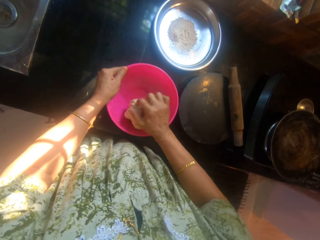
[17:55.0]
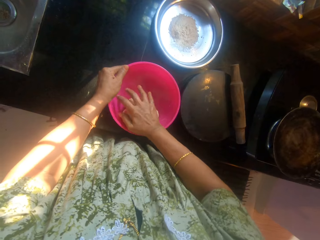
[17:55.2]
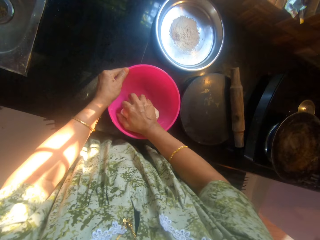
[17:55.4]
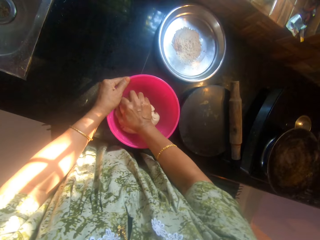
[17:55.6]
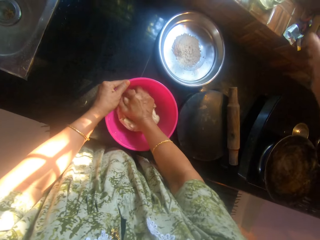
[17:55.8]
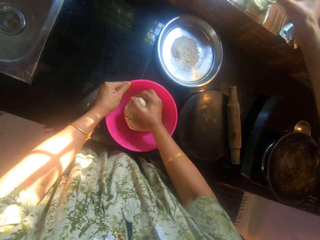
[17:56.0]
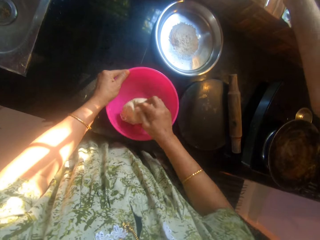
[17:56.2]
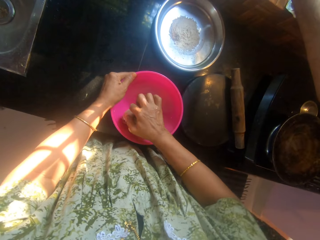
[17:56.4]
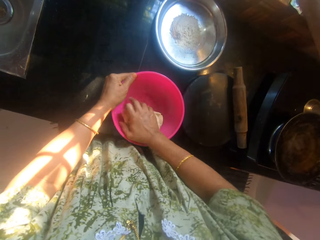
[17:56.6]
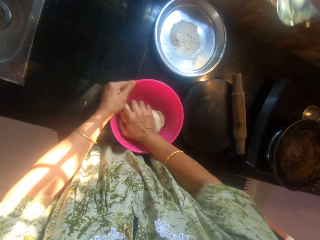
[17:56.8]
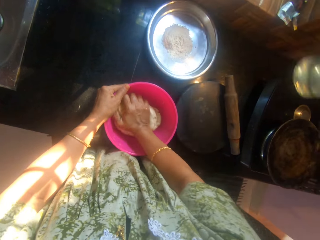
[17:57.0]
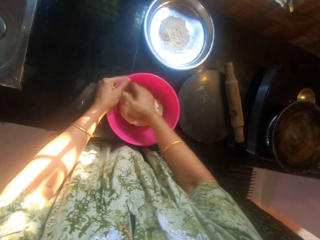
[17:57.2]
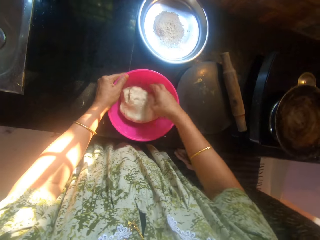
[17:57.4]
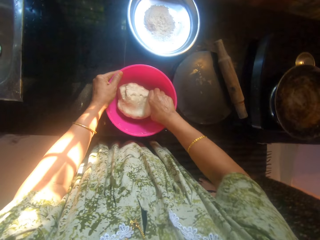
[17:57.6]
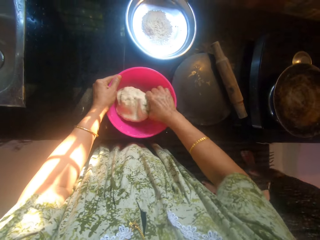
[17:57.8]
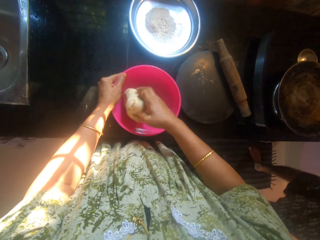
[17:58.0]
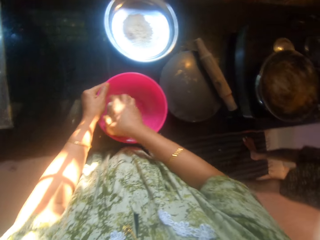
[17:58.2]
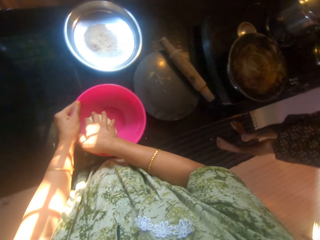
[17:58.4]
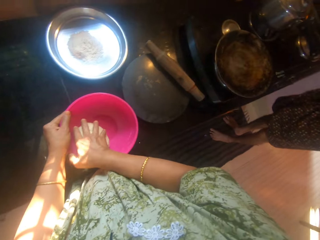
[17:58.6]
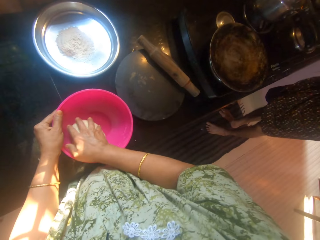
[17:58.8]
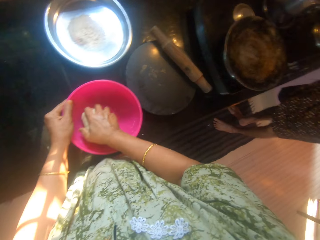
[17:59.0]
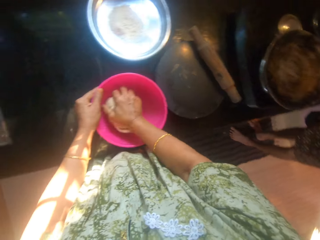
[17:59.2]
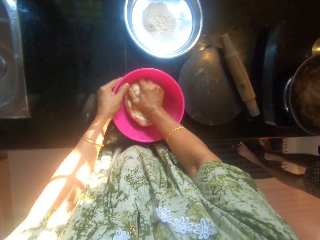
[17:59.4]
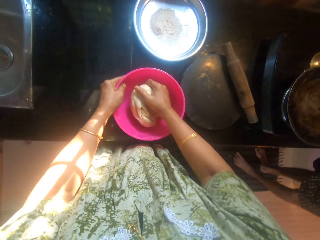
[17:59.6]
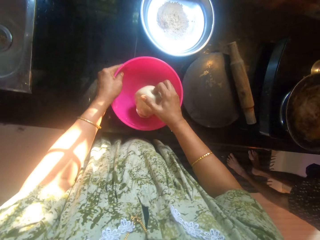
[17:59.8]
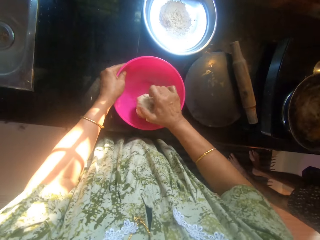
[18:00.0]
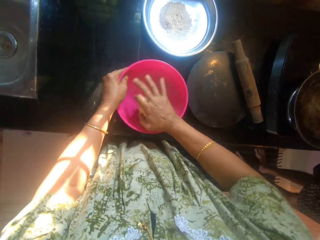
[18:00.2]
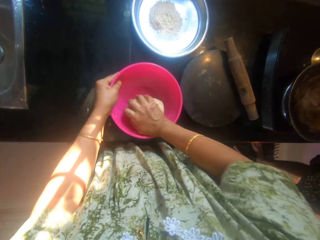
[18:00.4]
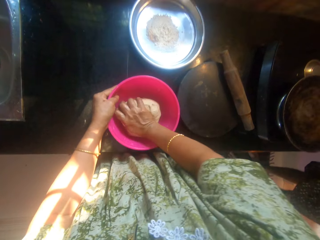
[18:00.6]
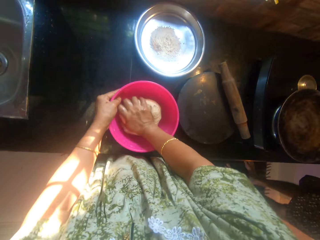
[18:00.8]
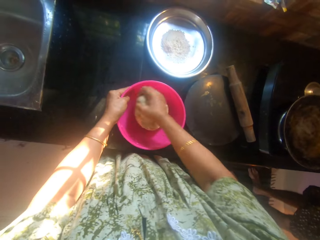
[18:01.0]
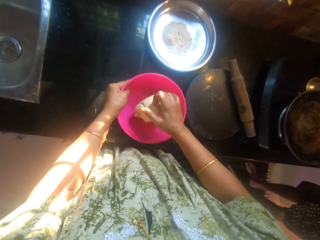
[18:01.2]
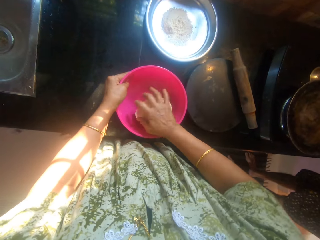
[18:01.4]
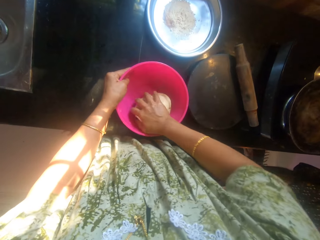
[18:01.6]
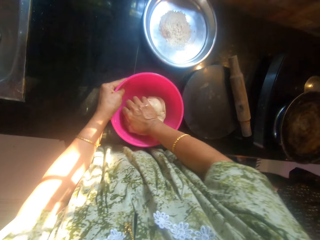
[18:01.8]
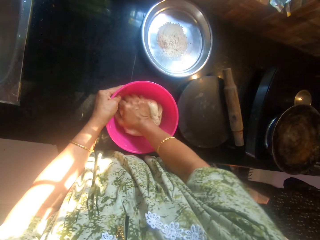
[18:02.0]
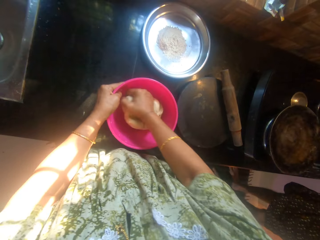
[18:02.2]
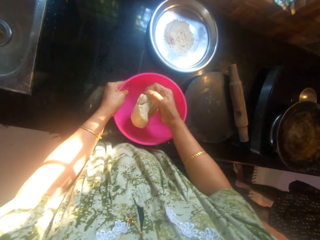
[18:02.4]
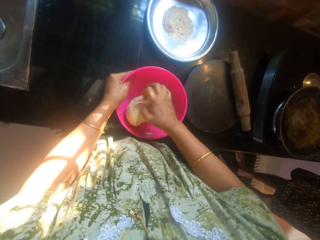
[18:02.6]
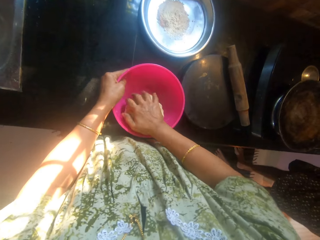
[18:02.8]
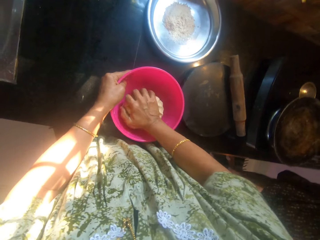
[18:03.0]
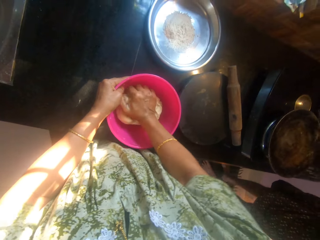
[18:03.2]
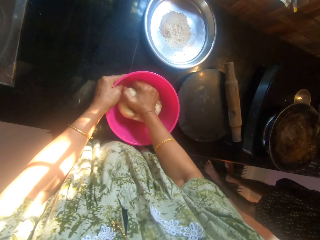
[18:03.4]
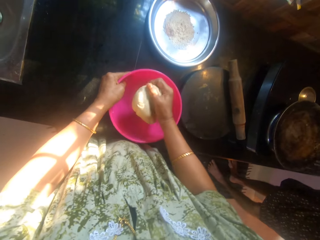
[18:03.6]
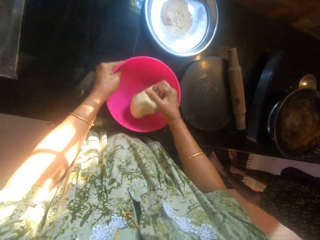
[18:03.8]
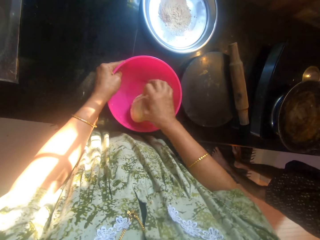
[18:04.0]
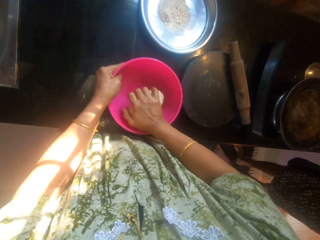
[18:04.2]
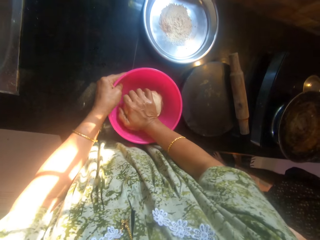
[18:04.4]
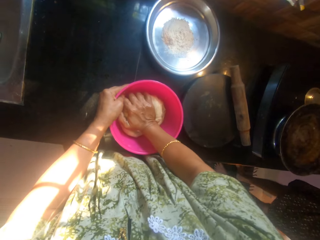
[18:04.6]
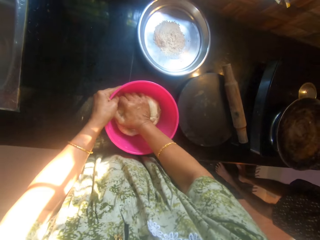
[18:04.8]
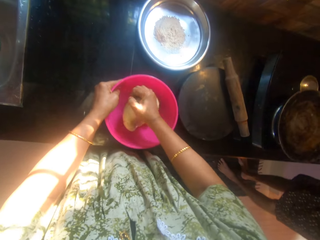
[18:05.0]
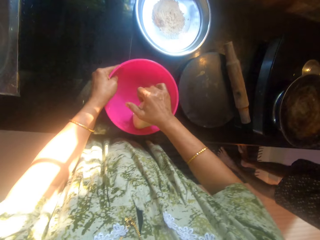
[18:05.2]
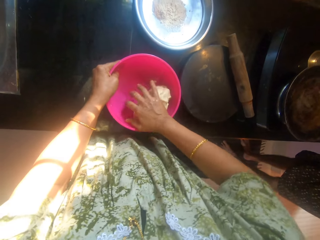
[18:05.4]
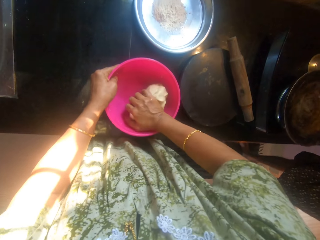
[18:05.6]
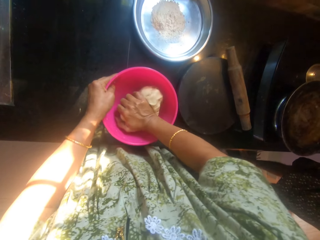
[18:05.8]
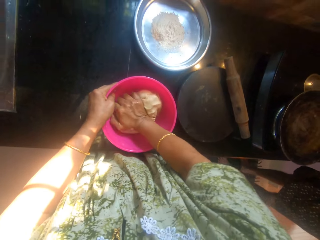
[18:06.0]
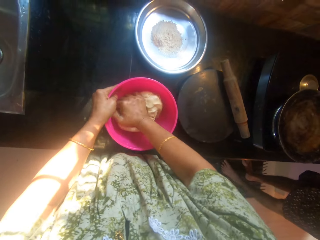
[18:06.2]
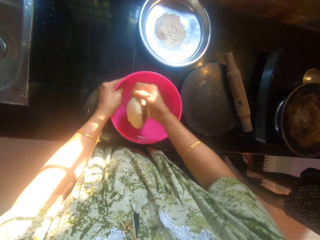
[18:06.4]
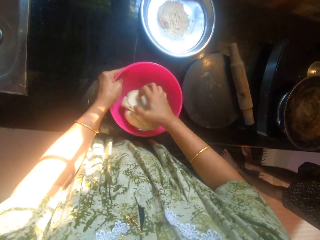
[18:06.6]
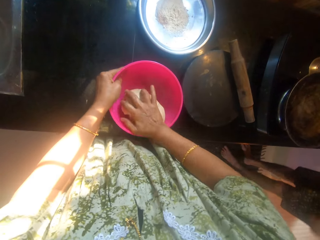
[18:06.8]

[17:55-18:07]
The camera wearer converses with a man. She kneads the dough with her hands in the bowl.

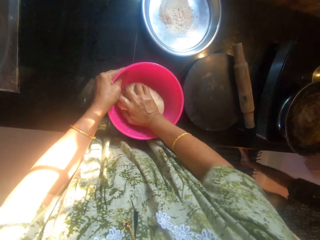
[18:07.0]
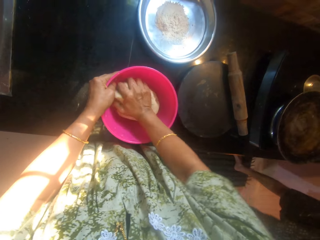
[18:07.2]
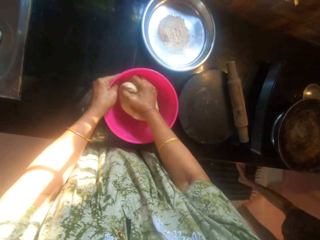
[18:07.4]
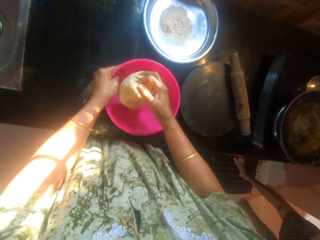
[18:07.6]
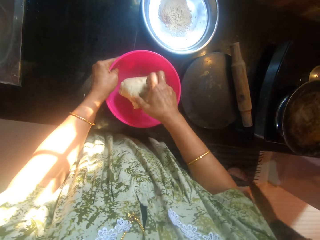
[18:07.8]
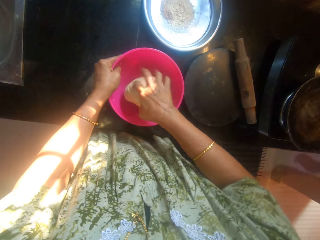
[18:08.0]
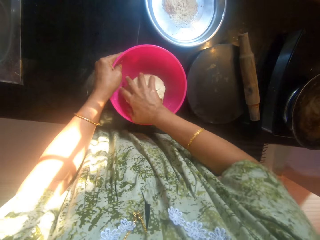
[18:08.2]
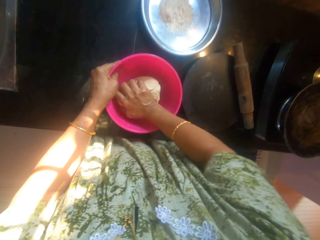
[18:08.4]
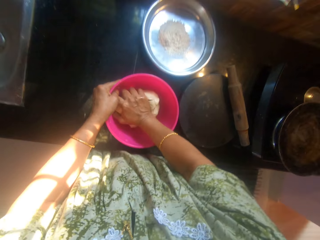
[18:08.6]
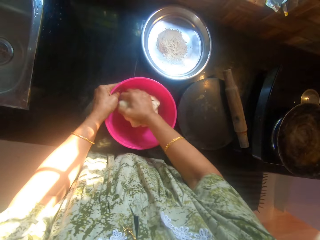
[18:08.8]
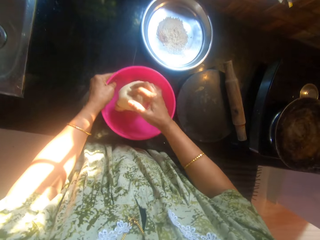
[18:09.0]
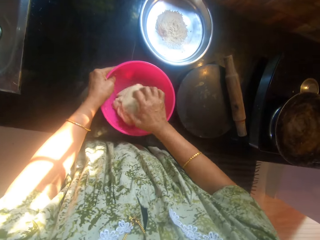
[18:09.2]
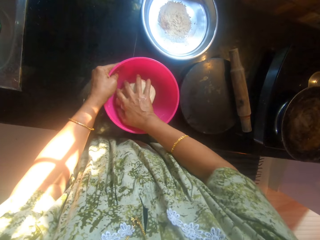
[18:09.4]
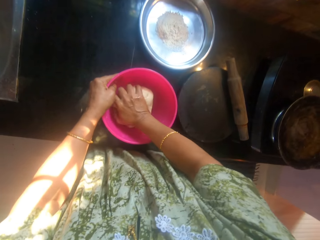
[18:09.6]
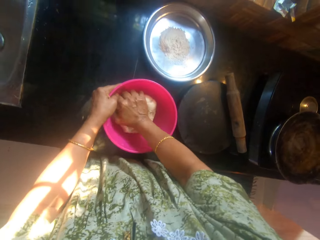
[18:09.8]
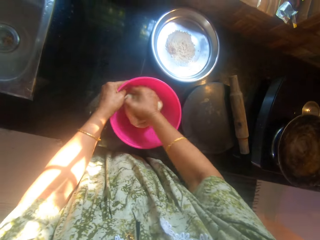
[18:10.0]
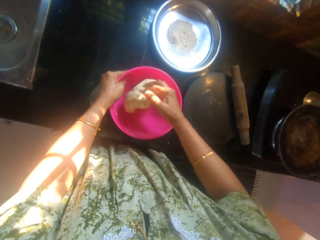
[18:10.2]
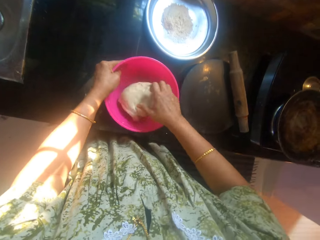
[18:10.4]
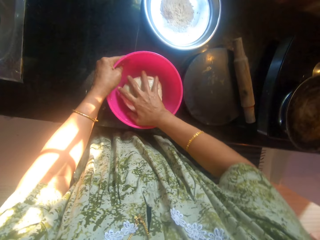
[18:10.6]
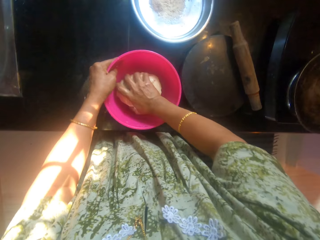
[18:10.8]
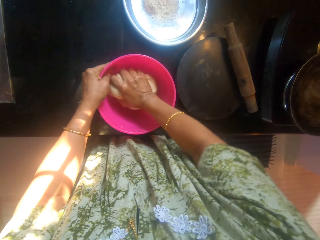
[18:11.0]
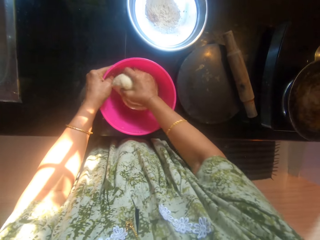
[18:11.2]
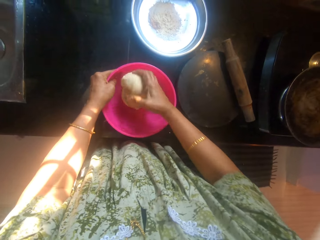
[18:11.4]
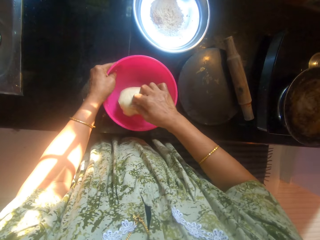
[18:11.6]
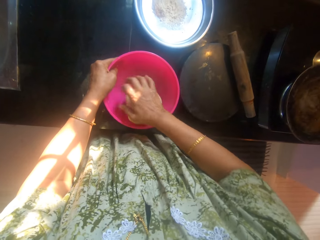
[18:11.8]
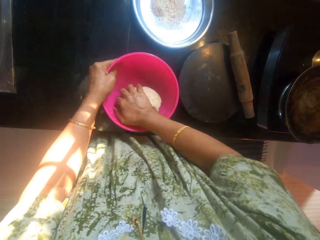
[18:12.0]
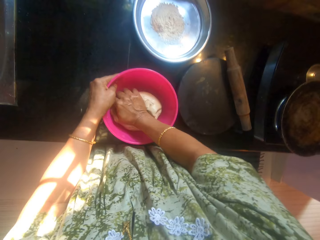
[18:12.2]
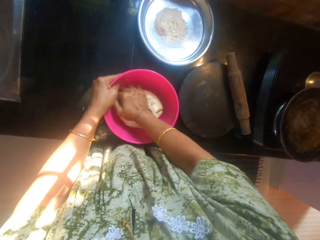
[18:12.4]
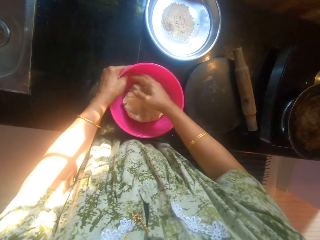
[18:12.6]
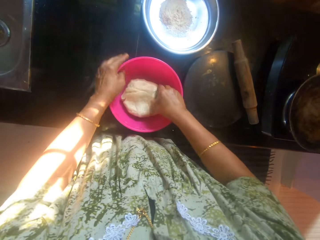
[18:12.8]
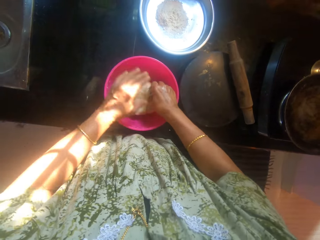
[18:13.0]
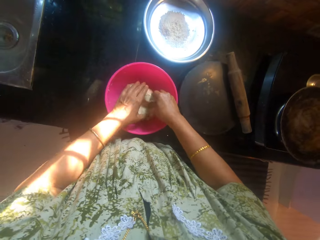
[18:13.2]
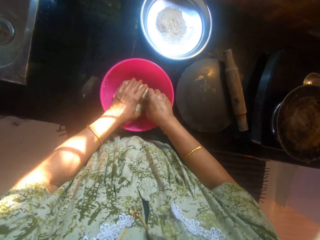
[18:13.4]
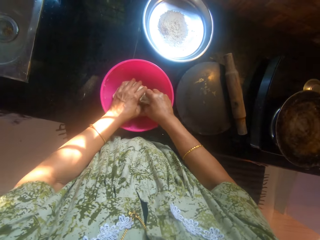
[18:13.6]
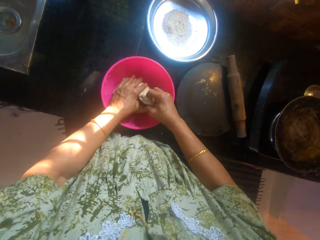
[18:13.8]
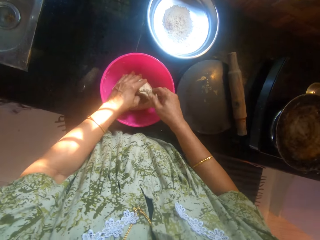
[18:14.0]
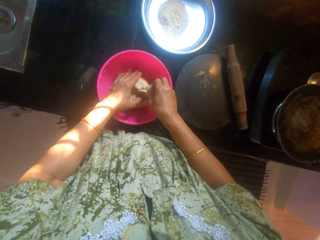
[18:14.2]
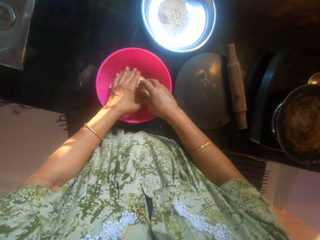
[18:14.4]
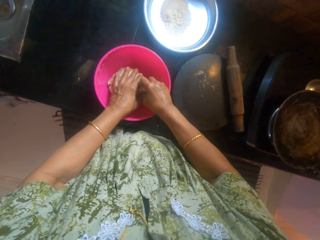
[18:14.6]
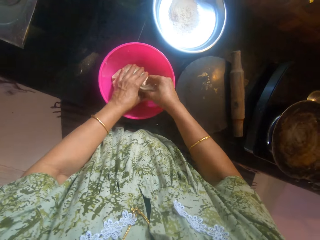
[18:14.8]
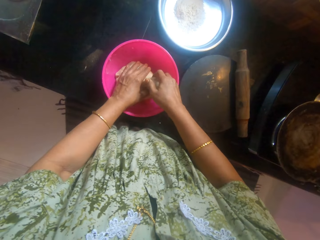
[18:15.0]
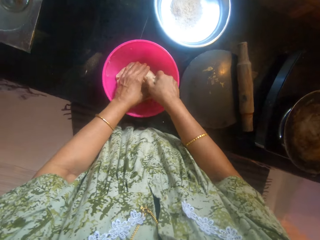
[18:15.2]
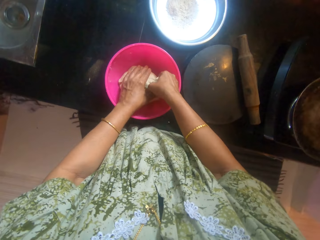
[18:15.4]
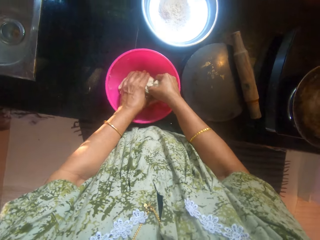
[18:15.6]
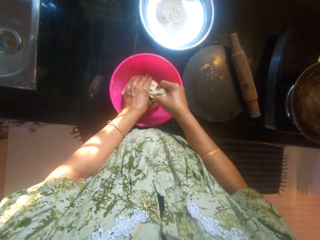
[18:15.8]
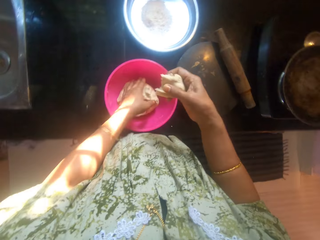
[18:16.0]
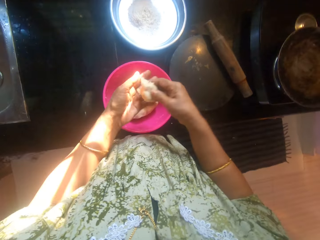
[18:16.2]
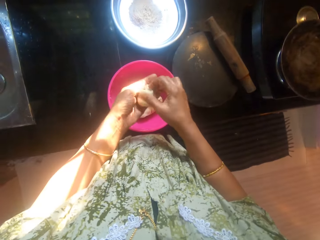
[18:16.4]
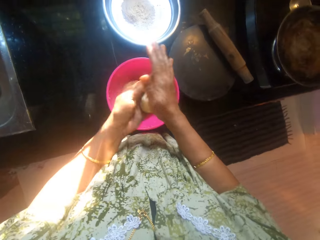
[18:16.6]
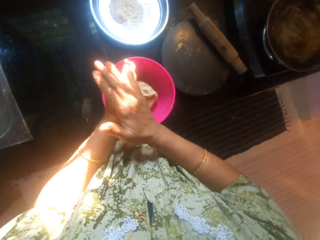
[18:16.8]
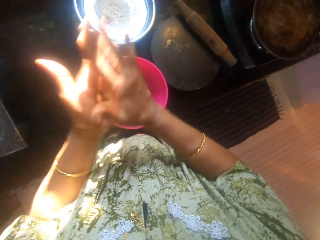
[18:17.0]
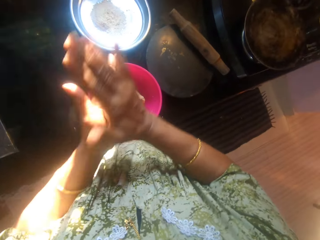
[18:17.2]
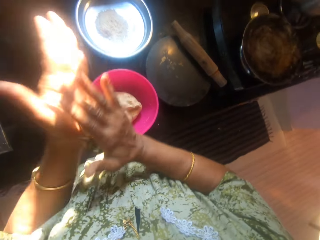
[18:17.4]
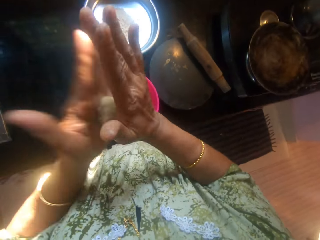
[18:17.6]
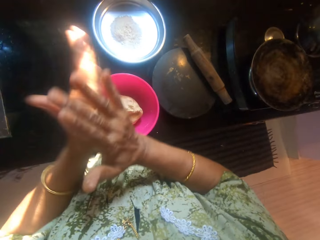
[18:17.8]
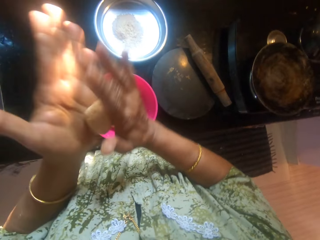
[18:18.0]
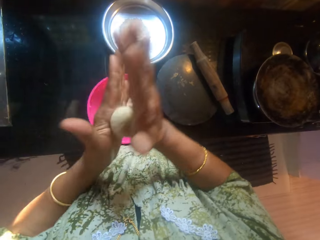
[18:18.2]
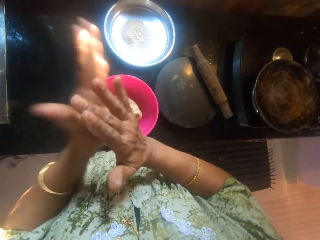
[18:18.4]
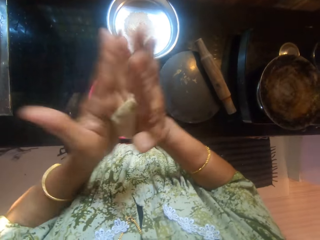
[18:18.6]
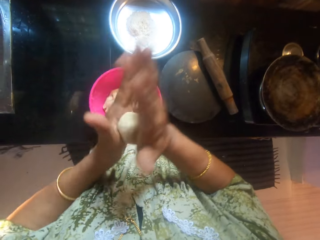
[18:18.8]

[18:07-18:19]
The camera wearer cuts out a lump of dough from the bowl. She rolls the kneaded flour. She kneads the dough with her hands.
